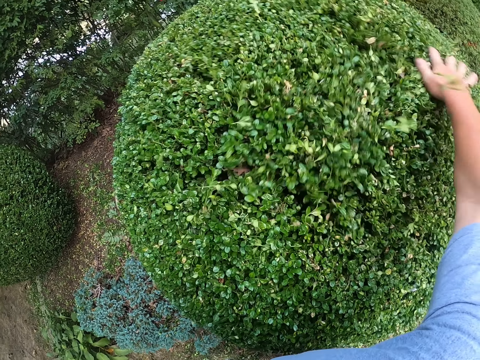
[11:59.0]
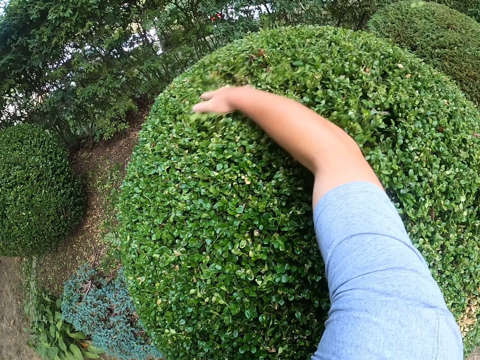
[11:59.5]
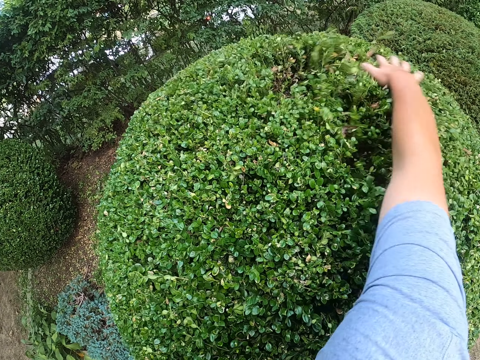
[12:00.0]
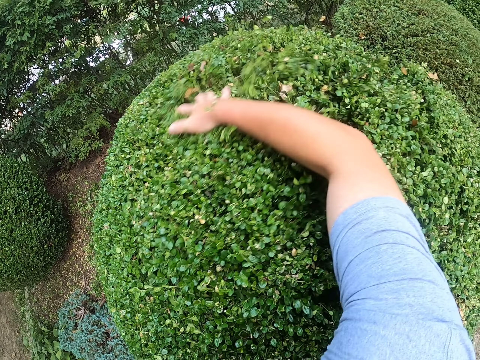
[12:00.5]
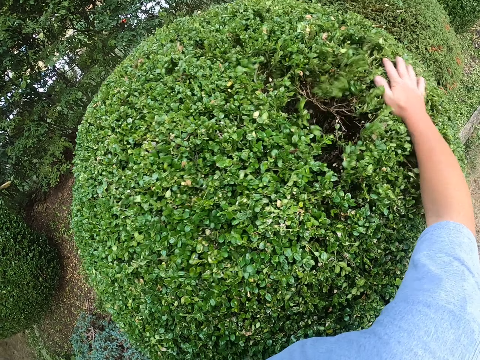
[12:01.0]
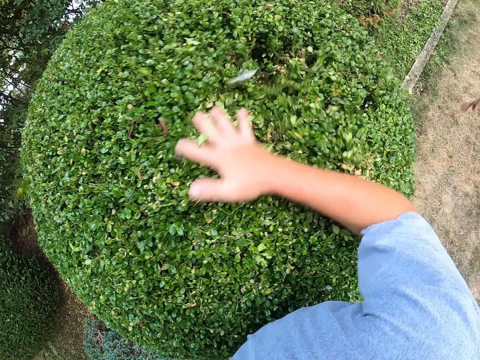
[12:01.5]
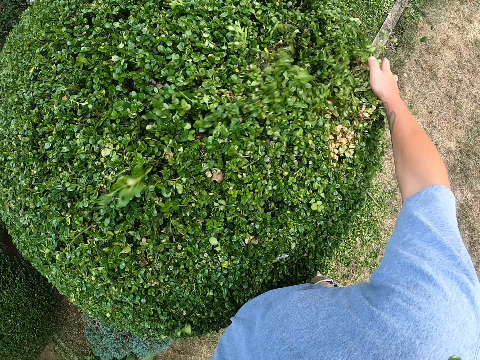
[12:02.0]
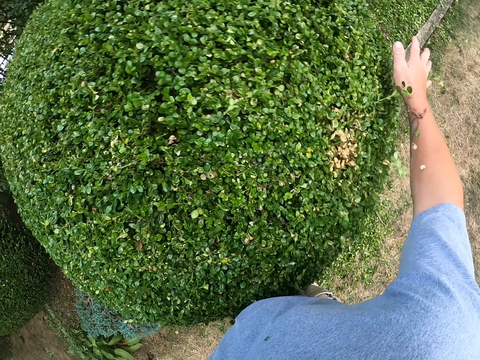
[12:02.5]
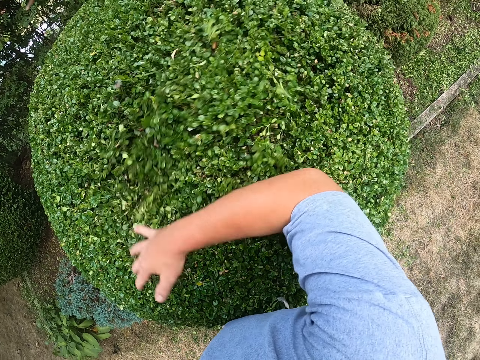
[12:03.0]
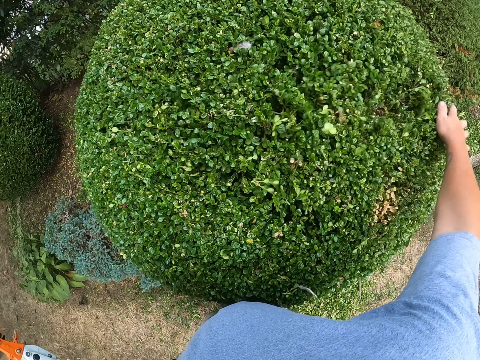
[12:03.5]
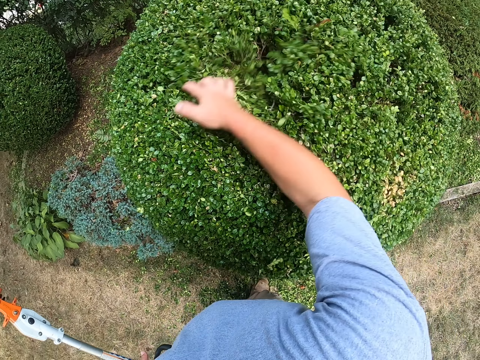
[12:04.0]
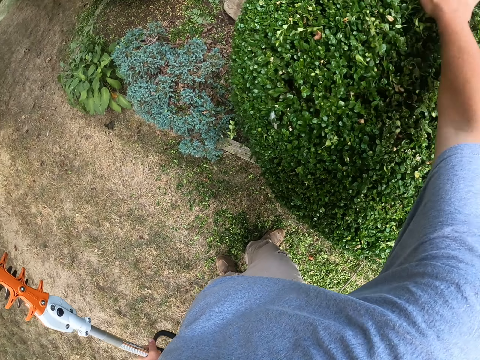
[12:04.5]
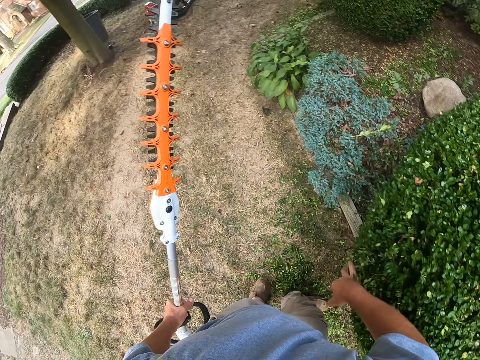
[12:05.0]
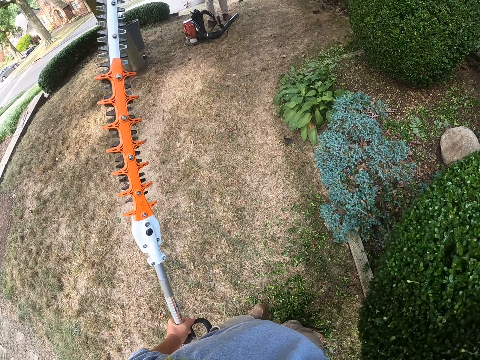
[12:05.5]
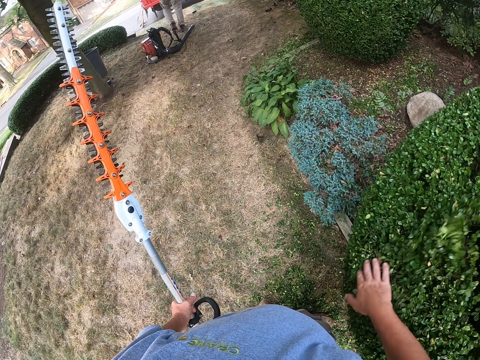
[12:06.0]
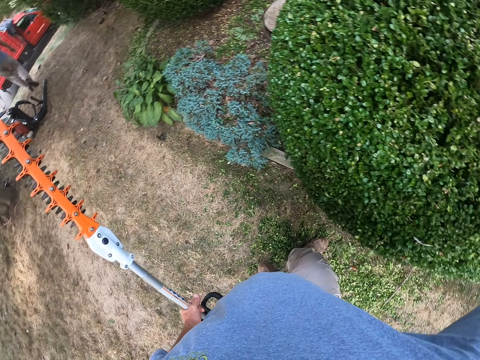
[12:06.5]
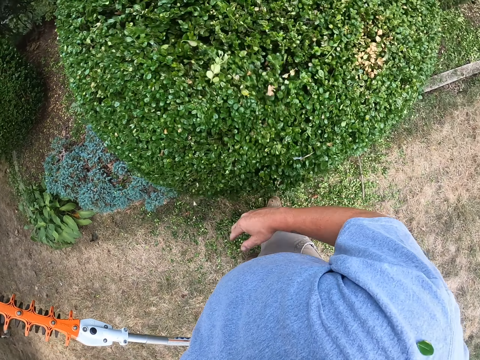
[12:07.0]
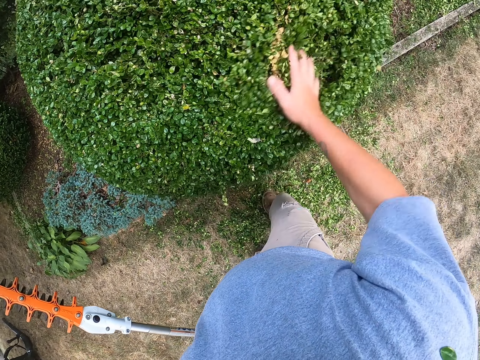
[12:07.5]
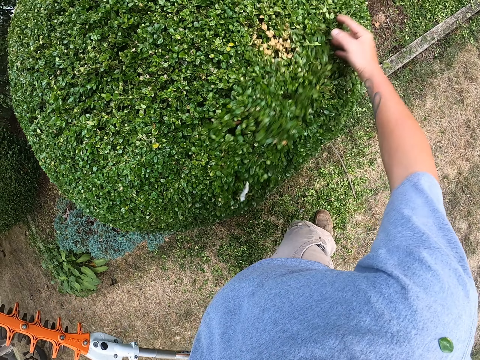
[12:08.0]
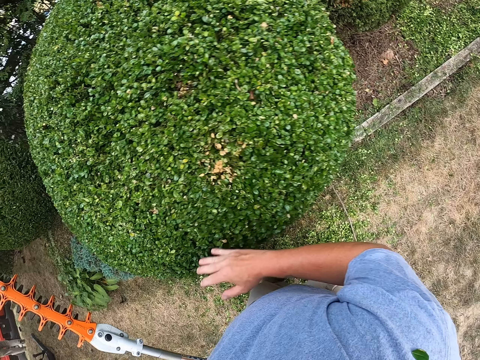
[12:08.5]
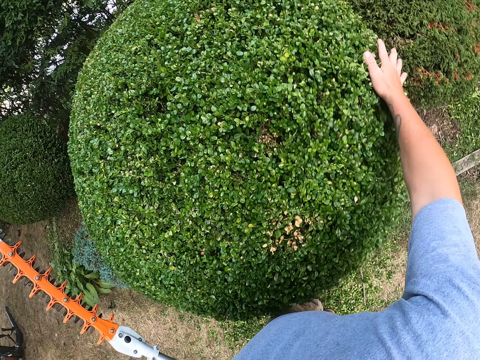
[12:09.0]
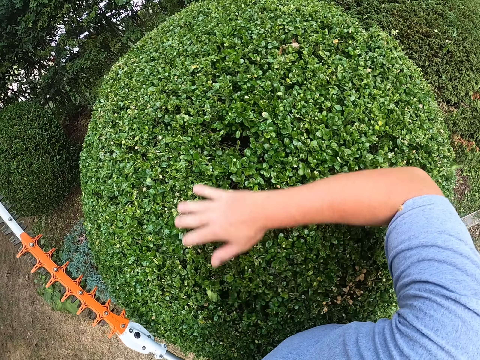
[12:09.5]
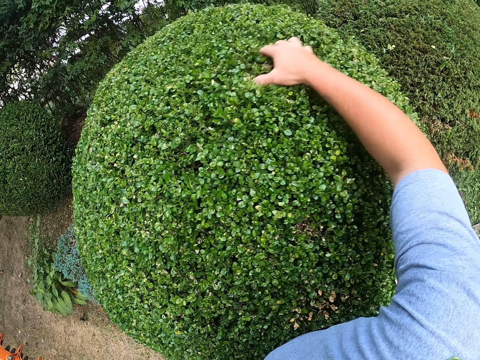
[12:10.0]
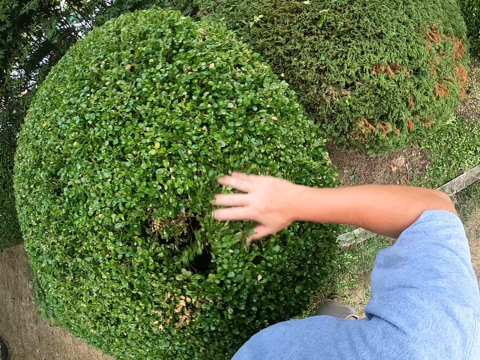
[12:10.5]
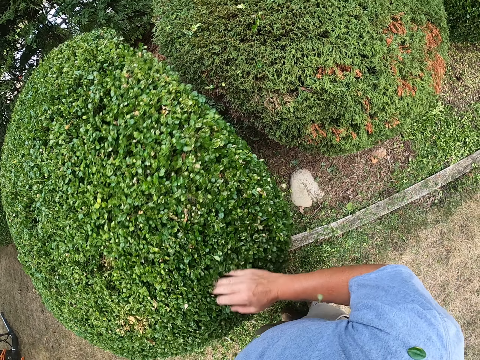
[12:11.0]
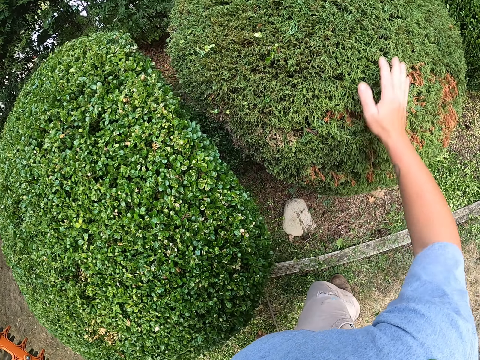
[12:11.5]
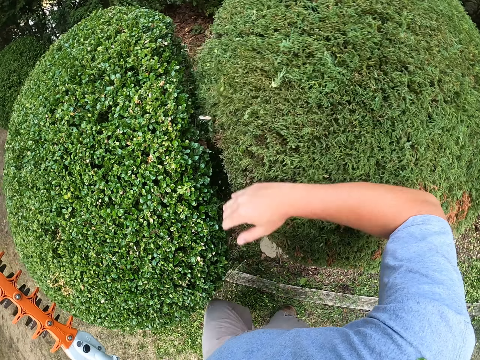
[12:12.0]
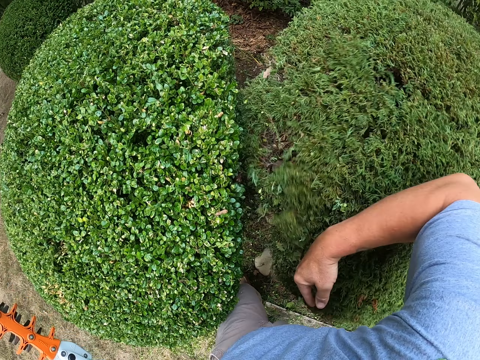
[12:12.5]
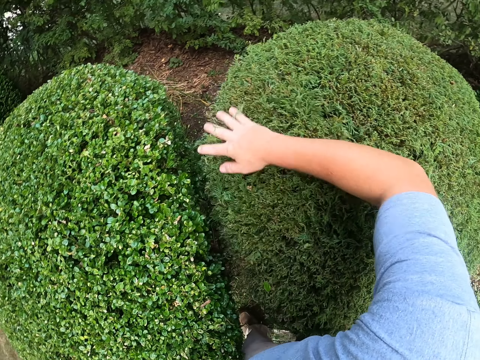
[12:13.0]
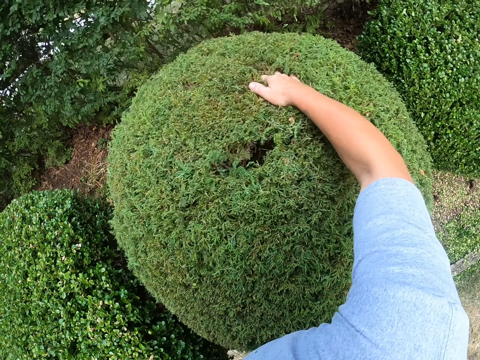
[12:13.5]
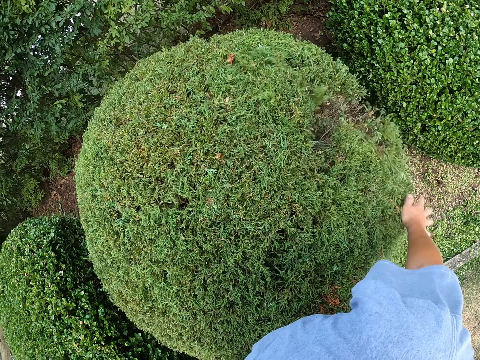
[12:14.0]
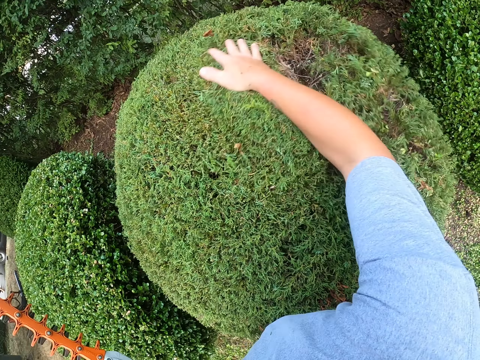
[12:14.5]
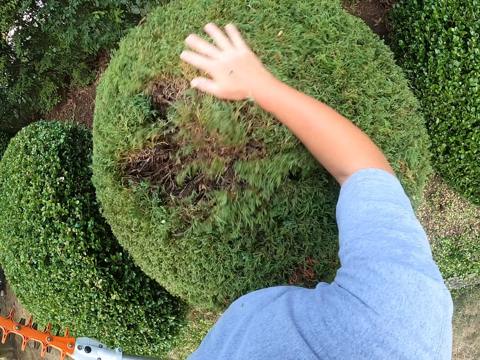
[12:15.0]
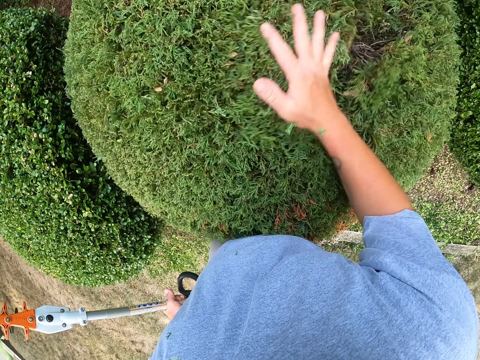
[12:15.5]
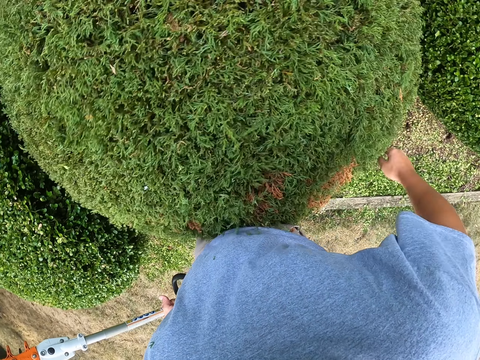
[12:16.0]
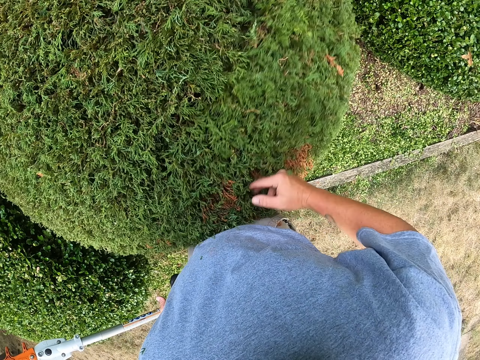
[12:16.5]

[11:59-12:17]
The camera wearer rubs the shrub. They touch a garden tree. They touch another garden tree.

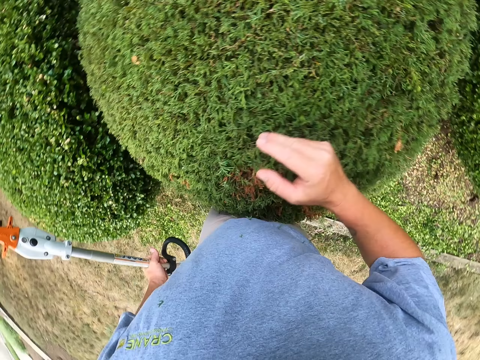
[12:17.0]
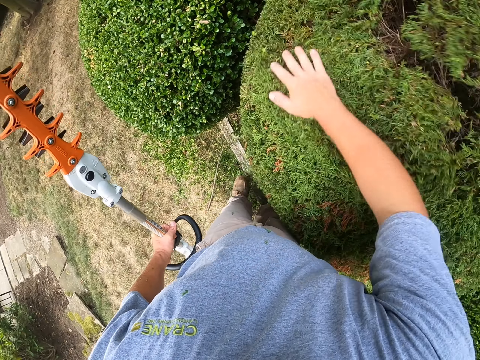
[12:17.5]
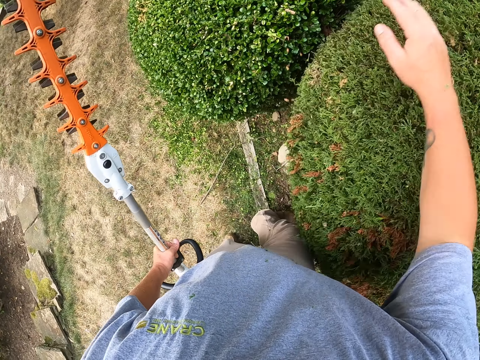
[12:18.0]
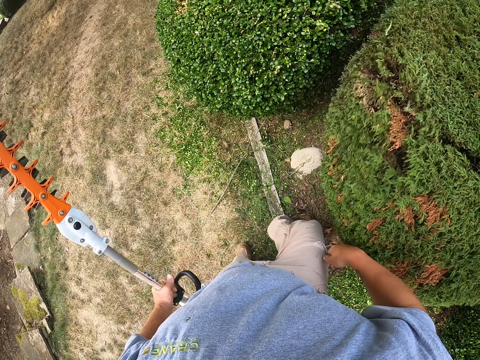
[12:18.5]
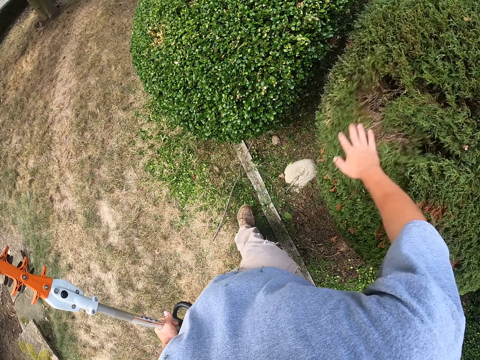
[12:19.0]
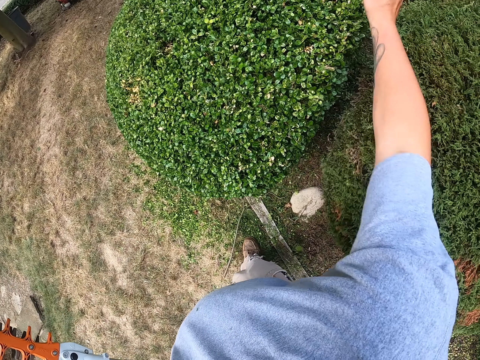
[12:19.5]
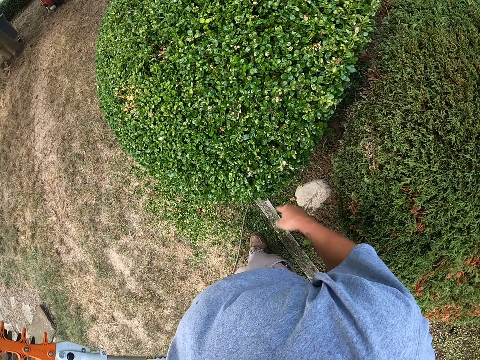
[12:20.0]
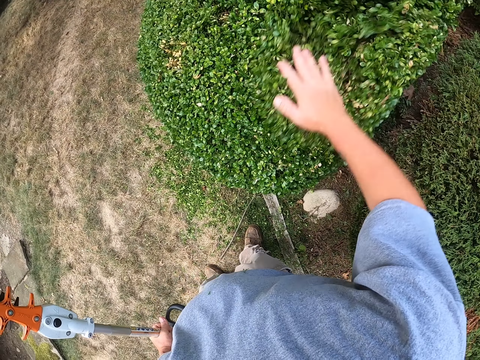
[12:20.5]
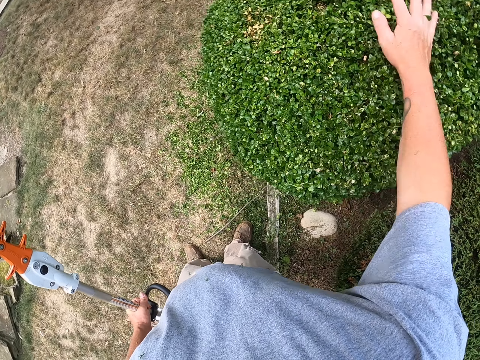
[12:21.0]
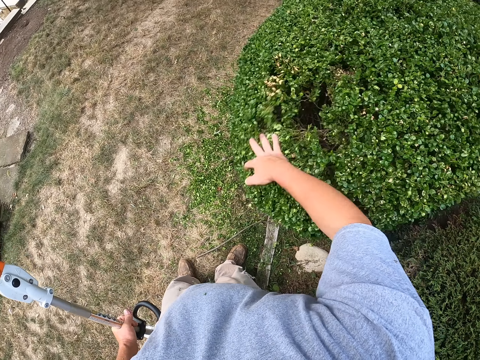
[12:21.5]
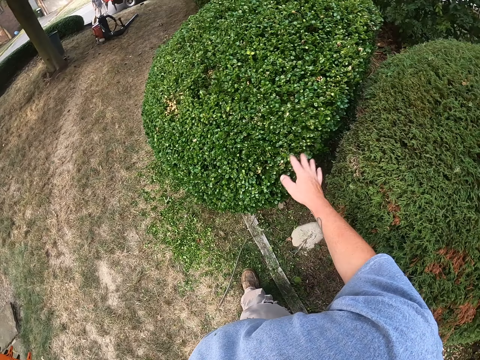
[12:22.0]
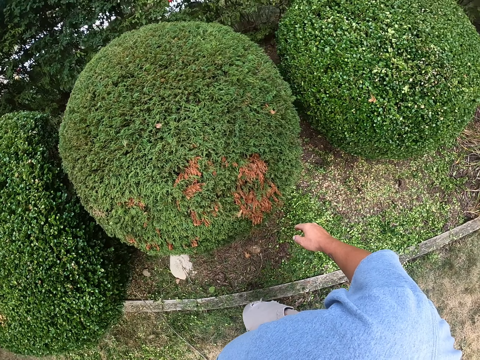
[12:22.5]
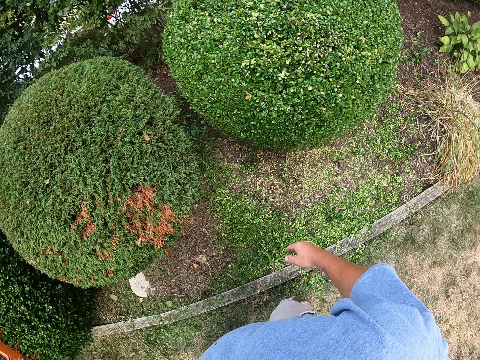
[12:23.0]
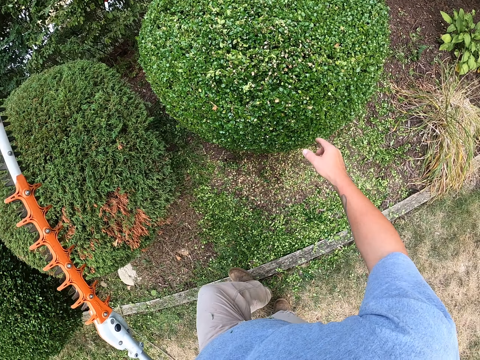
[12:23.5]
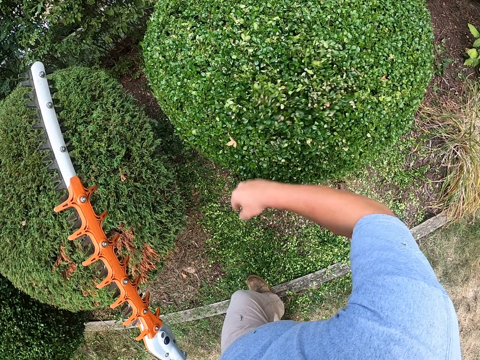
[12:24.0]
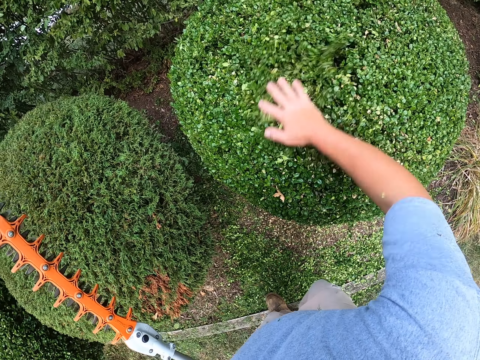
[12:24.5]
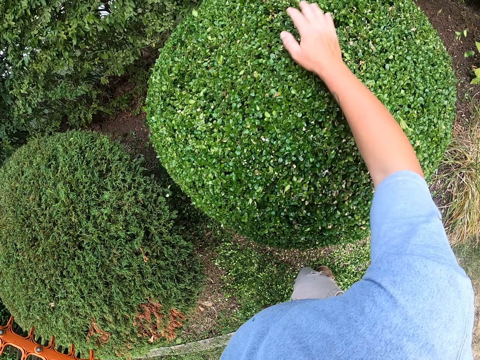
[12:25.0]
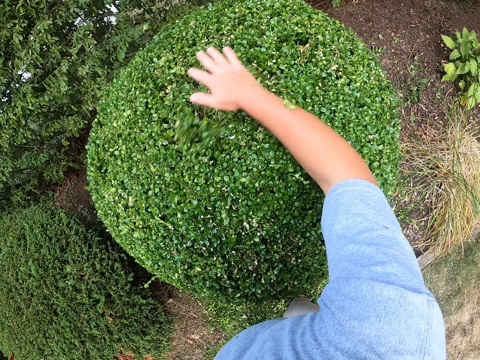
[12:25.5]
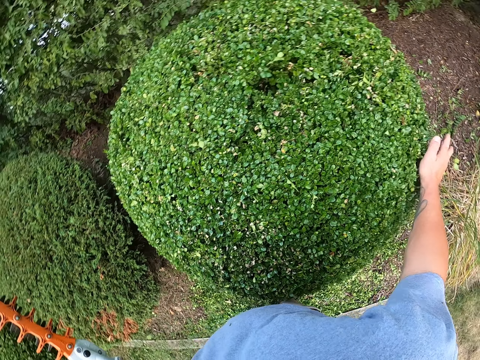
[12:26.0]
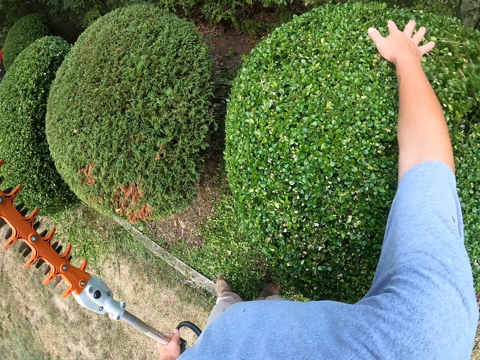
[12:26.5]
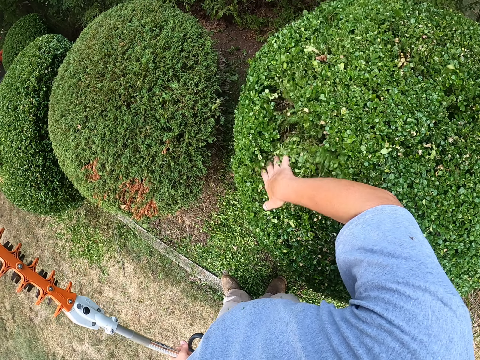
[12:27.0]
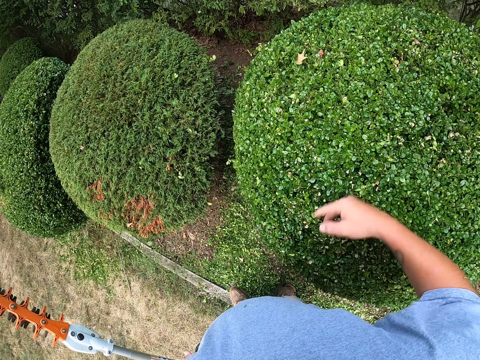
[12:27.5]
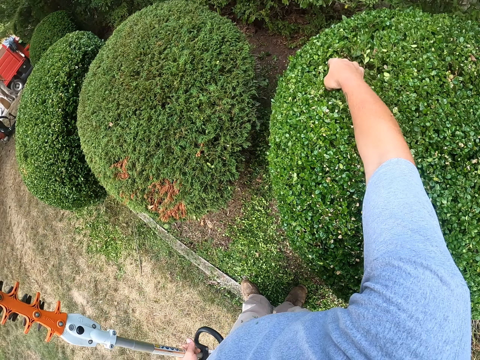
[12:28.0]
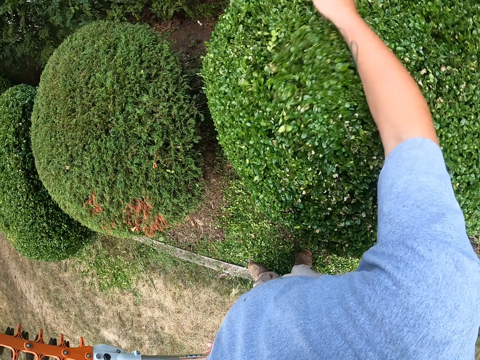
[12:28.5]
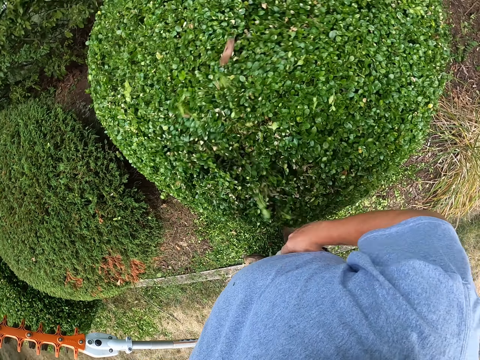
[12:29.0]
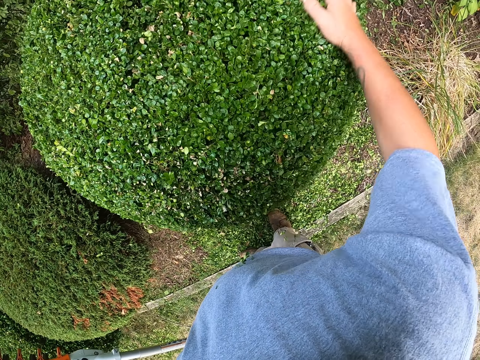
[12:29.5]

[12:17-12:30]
The camera wearer turns right and touches a garden tree.
